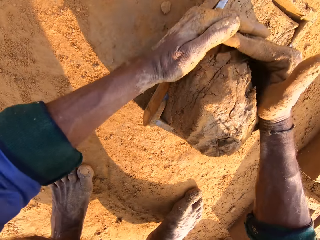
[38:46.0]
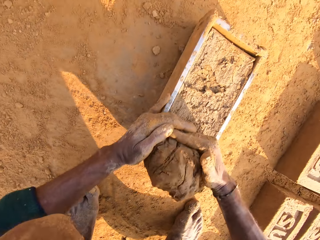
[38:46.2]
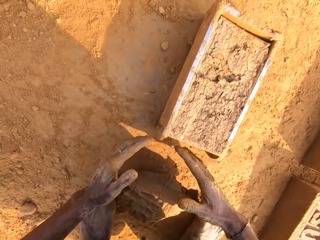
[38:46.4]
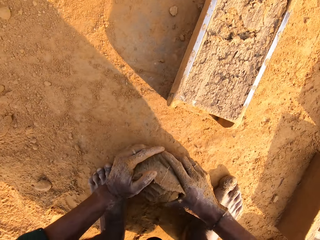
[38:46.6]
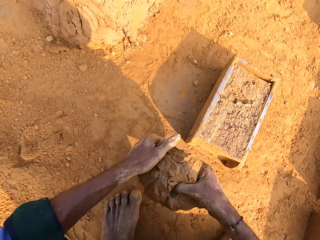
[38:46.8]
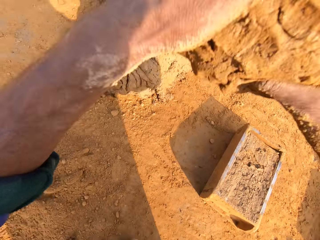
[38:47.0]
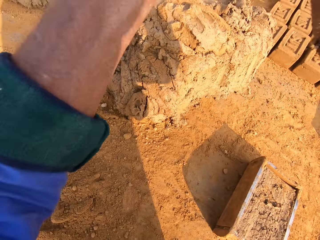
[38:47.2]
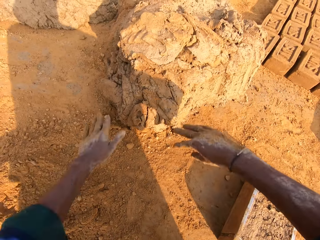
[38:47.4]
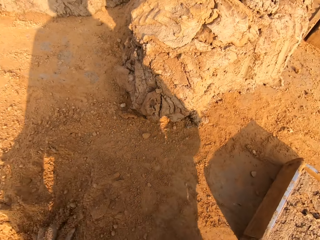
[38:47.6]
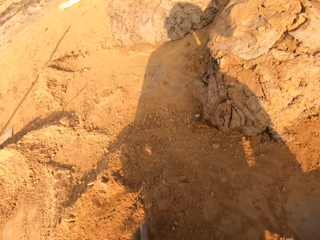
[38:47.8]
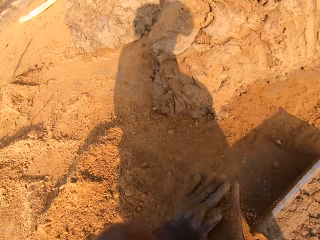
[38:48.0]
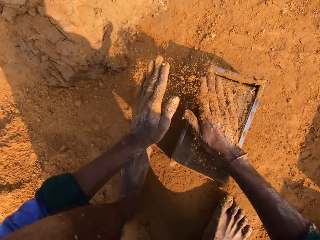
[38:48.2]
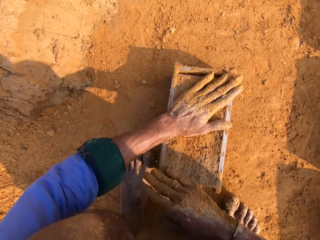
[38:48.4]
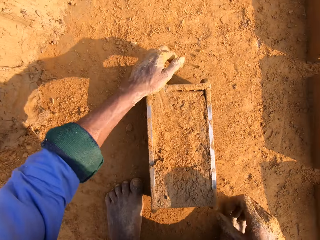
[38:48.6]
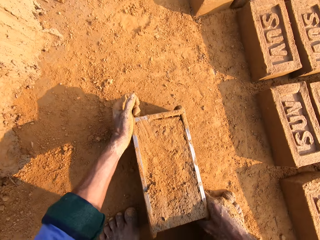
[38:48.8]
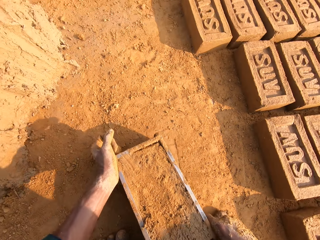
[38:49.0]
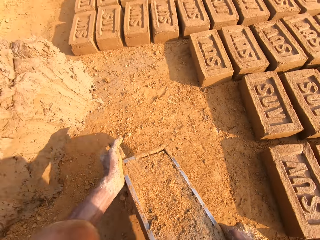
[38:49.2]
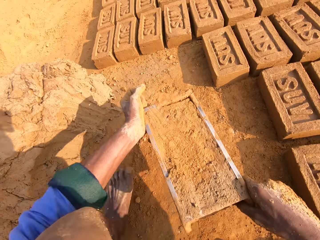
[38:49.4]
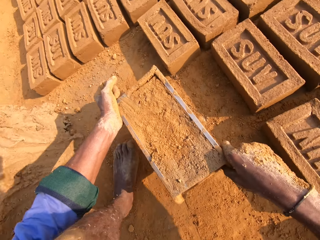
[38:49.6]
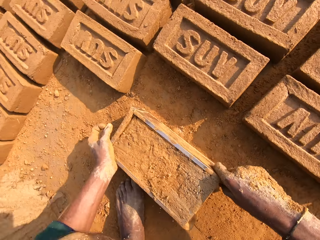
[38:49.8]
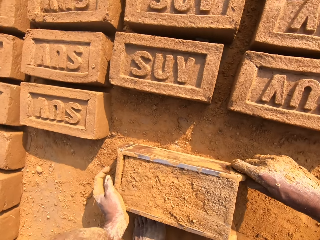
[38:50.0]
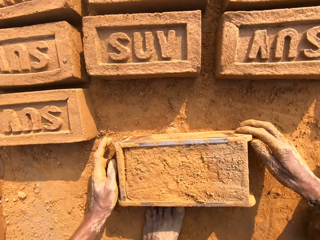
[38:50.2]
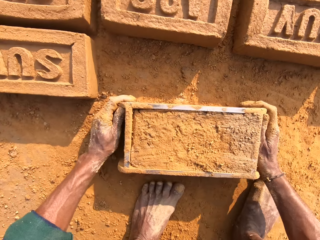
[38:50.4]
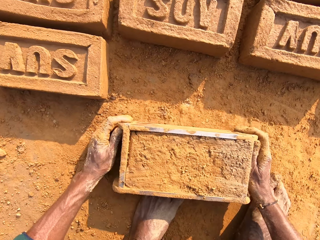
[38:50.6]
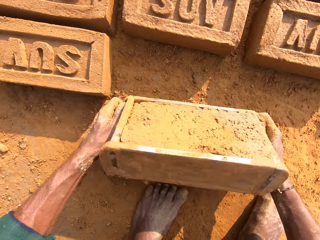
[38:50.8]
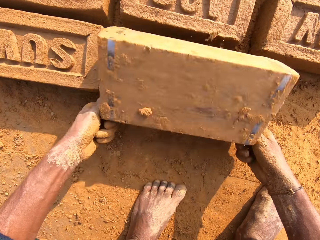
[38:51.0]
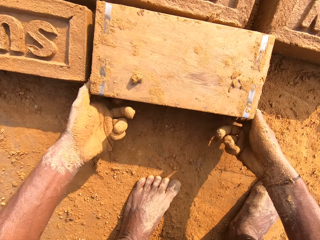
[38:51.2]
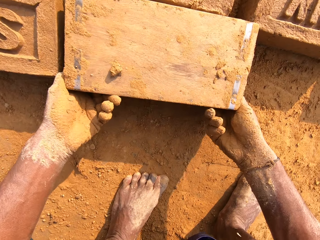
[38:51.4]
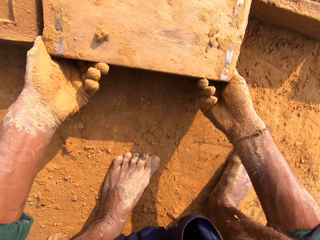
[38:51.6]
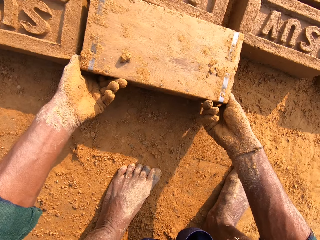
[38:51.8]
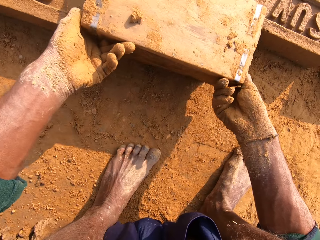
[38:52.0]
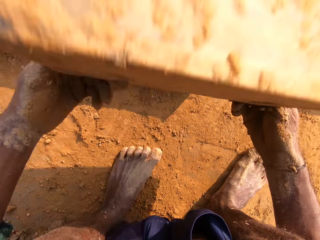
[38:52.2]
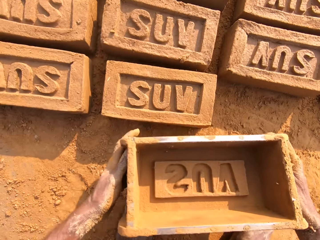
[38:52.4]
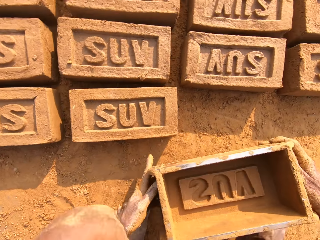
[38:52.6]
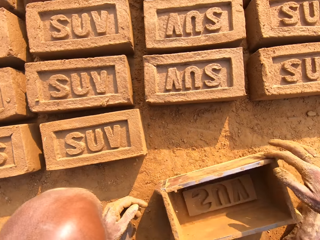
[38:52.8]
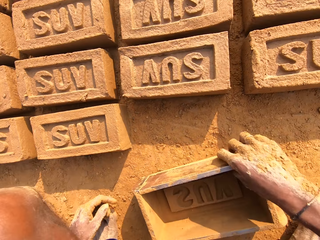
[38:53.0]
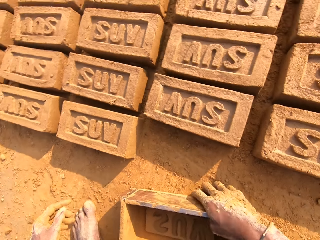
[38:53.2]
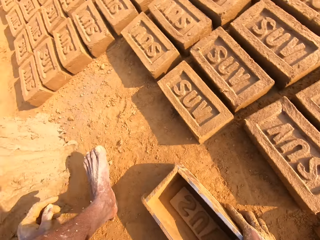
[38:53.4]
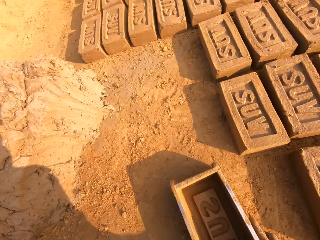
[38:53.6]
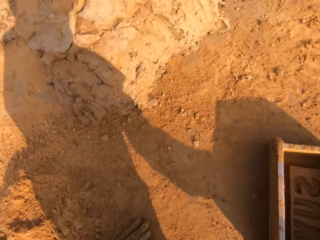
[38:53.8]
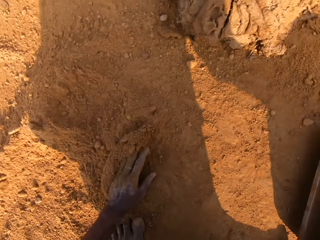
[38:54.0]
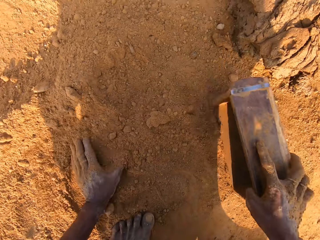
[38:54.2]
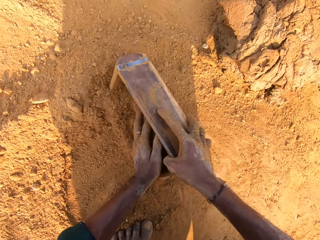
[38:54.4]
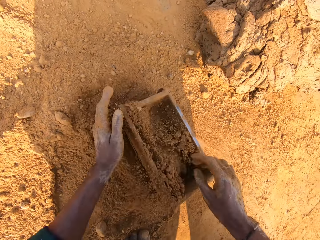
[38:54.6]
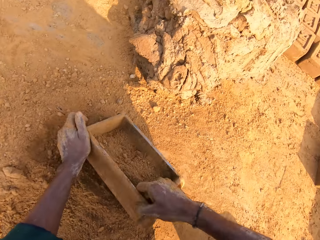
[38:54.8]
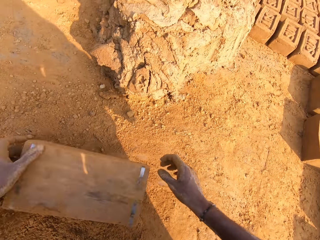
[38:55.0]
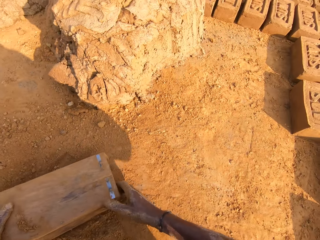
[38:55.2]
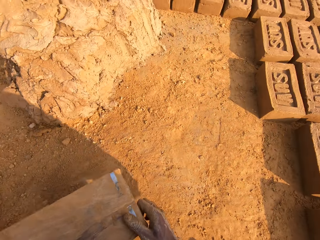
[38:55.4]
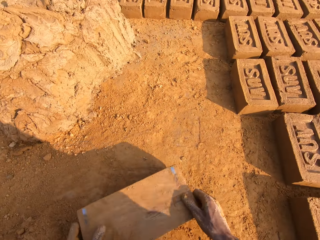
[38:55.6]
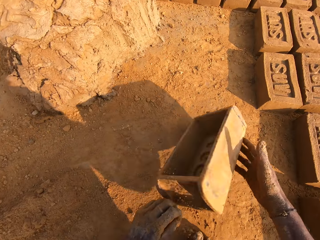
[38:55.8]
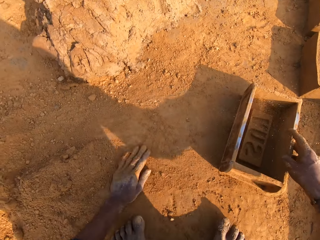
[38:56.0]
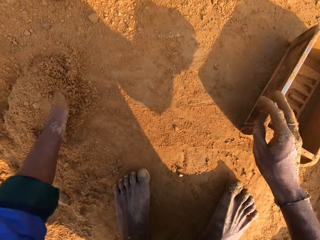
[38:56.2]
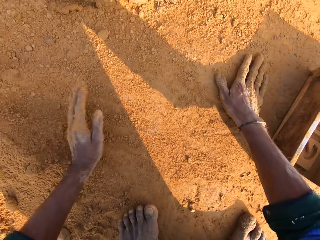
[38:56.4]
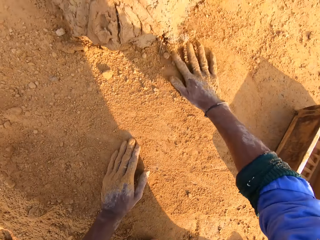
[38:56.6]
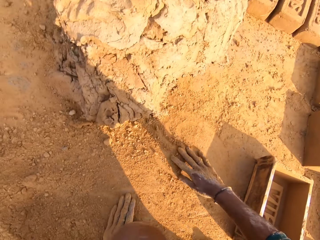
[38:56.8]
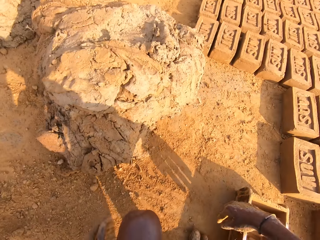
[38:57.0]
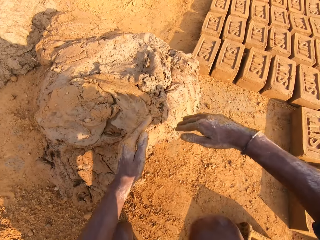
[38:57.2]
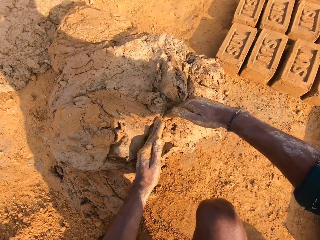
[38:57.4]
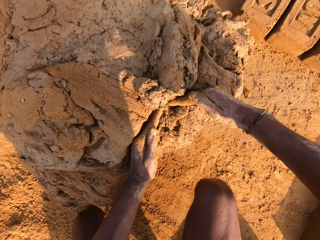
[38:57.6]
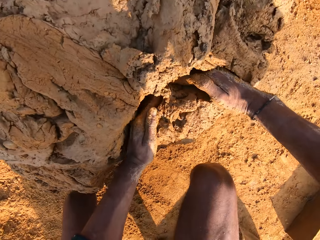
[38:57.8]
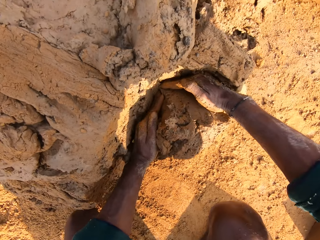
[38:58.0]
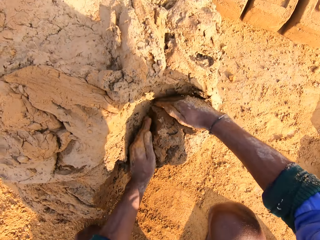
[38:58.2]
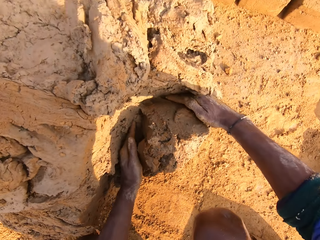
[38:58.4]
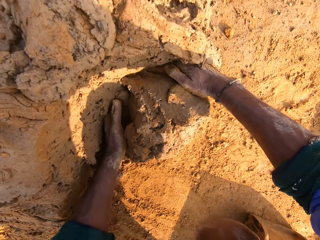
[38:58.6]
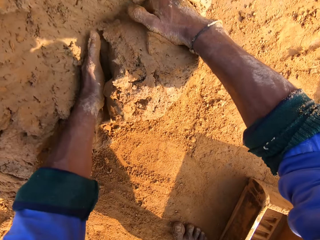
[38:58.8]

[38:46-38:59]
The camera wearer removes excess clay on the brick mold. They scoop the clay on the ground. They raise the clay. They throw the clay on the clay hill. They look around. They scoop sand. They spread the sand on the clay. They shape the clay in the brick mold. They hold the brick mold with both hands. They carry the brick mold. They put the brick mold on the ground. They hold the brick mold on the ground. They turn the brick mold. They remove a brick from the brick mold. They turn the brick mold. They put the brick mold on the ground. They touch in the brick mold. They turn around. They scoop the sand. They put the sand in the brick mold. They pour the sand on the ground from the brick mold. They hold the brick mold with both hands. They move the brick mold, turn the brick mold, and put the brick mold on the ground. They wipe their hands on the sand. They move near the clay hill. They raise a hand to the clay hill. They cut the clay with both hands. They scoop mud.

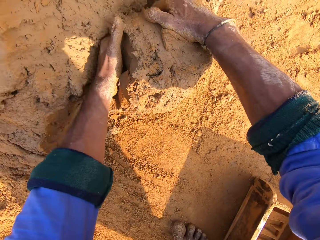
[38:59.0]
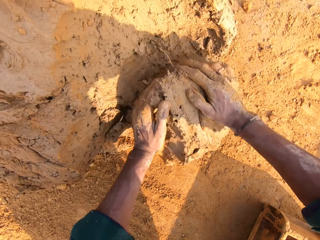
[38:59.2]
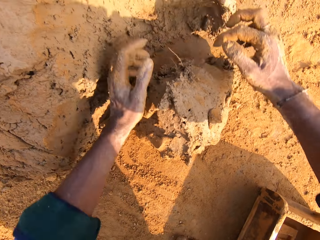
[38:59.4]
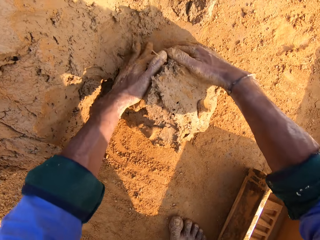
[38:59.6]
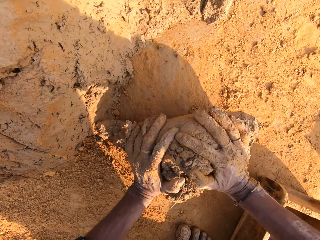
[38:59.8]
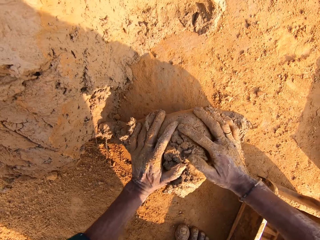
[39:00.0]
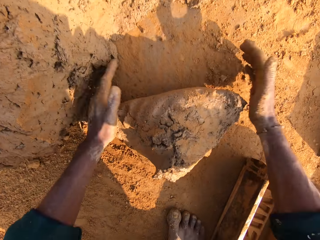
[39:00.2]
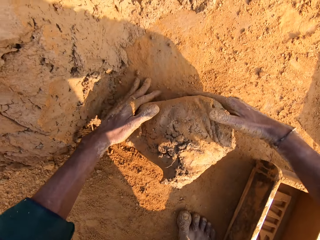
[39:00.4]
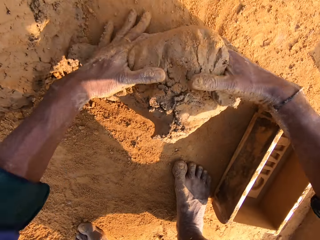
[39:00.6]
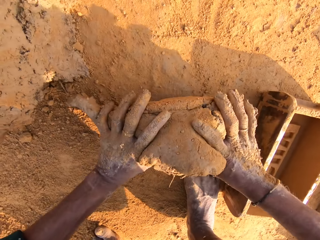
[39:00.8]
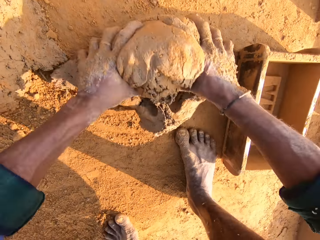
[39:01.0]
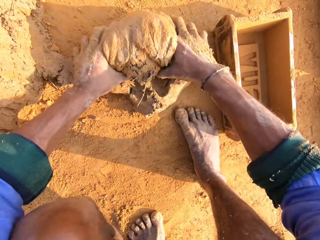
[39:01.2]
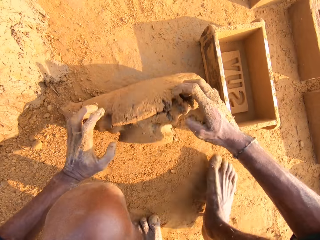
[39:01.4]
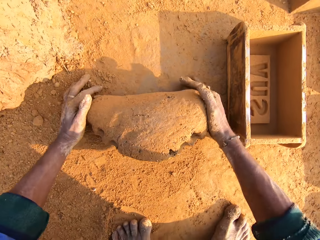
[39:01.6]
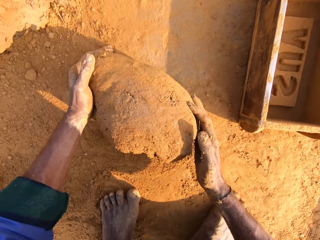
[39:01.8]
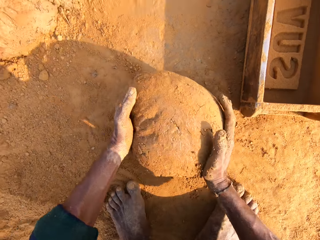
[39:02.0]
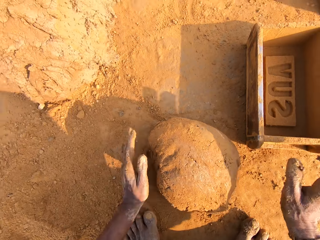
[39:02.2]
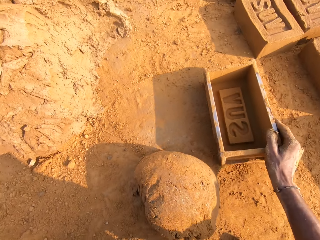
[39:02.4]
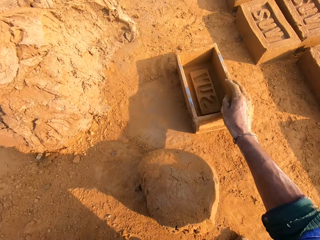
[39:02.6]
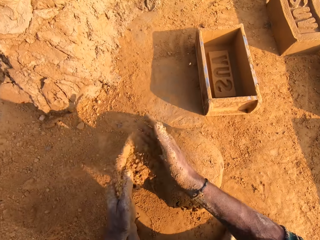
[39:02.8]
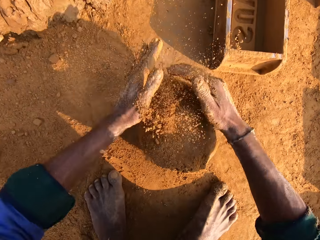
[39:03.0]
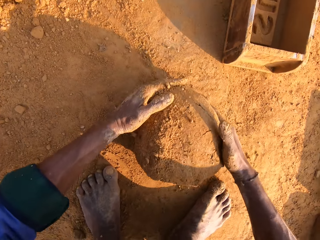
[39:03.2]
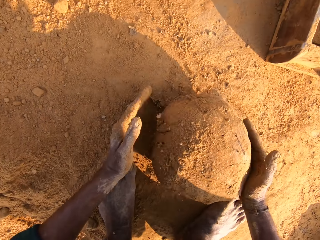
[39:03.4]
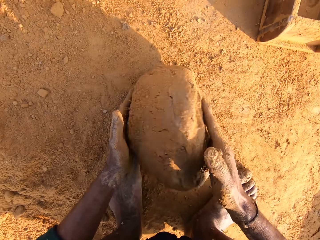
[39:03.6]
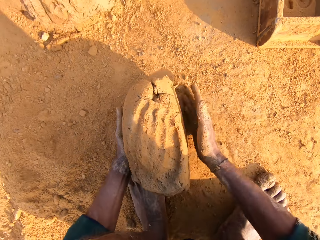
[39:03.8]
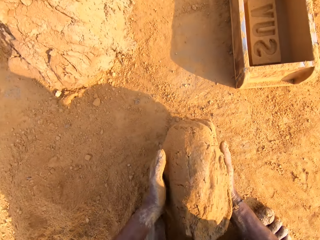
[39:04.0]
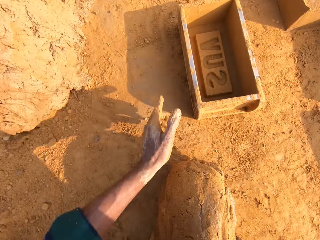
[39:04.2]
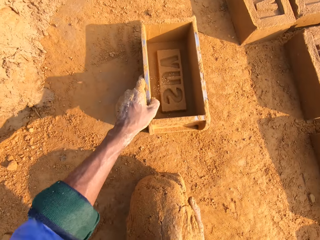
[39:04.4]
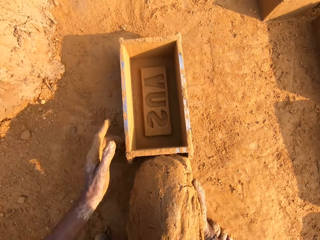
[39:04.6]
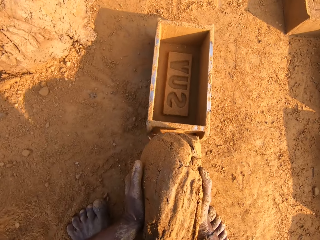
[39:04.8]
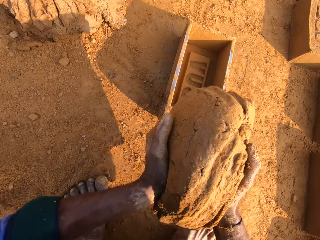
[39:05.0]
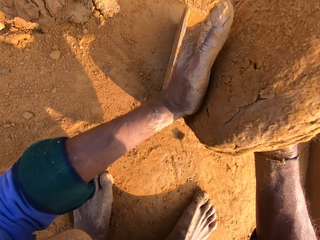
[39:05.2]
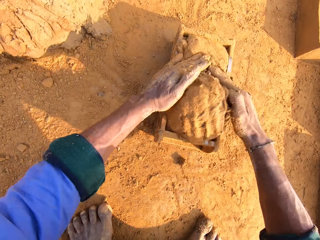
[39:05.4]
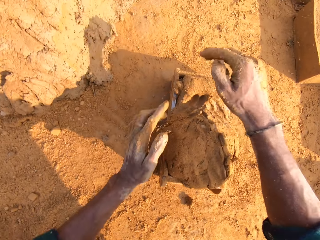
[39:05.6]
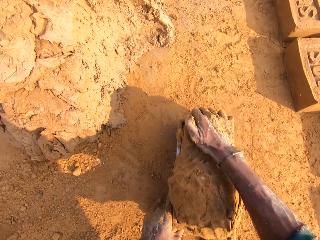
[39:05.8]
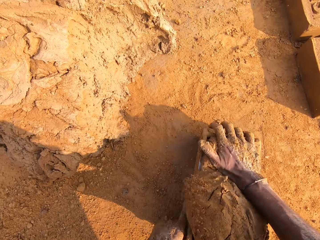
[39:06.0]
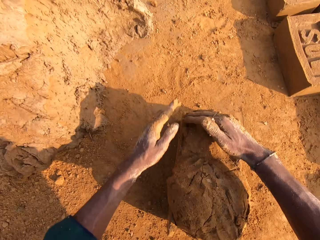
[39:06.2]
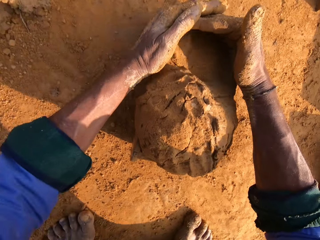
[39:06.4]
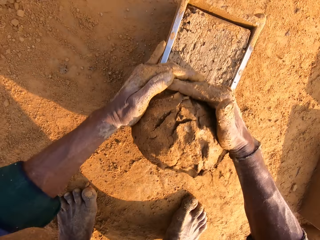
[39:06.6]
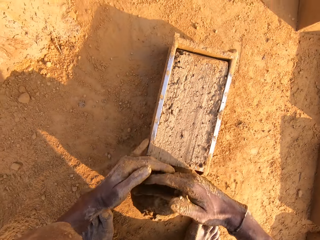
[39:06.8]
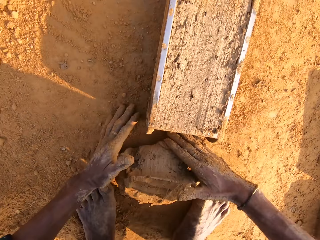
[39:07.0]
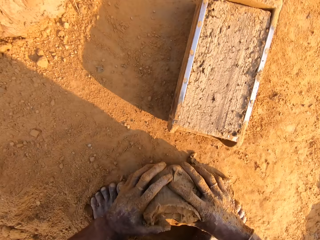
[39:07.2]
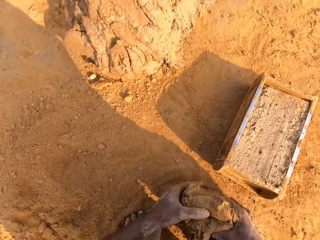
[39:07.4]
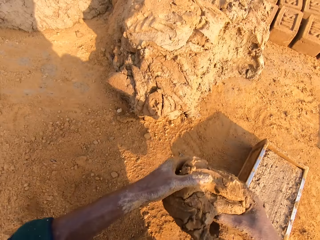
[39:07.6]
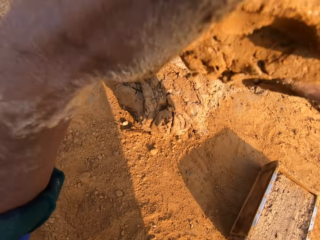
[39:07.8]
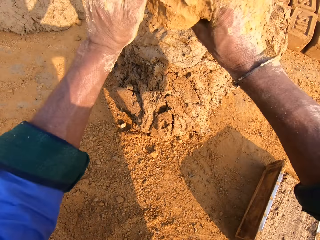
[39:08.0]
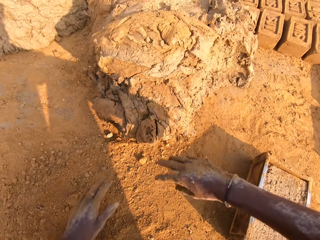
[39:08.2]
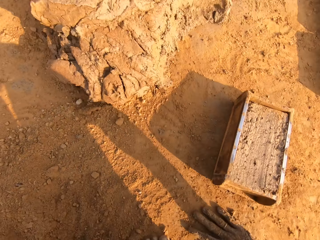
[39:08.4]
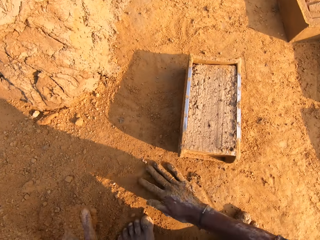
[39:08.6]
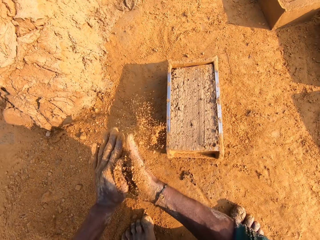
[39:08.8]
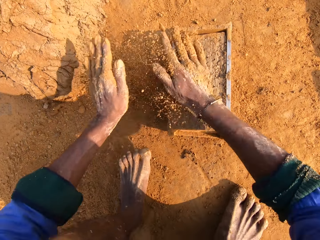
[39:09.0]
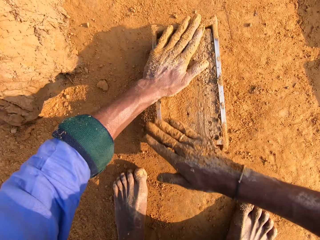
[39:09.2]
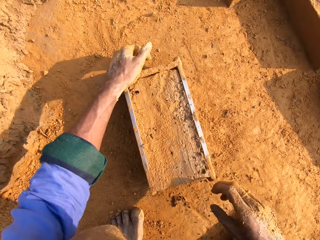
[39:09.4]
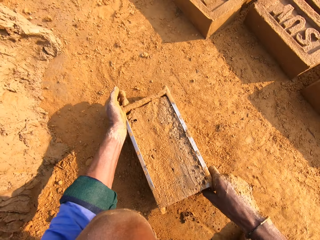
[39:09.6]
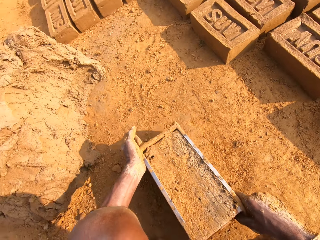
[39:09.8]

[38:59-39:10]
The camera wearer molds the clay on the ground. They move the brick mold on the ground. They scoop sand. They spread the sand on the clay. They put soil on the mud. They scoop the clay. They mold the clay. They stretch the left hand. They move the brick mold. They hold the brick mold with both hands. They raise the clay. They put the clay in the brick mold. They mold the clay in the brick mold. They remove excess clay from the brick mold. They scoop the clay on the ground. They raise the clay. They throw the clay on the clay hill. They scoop the sand on the ground. They spread the sand on the clay. They hold the brick mold.
